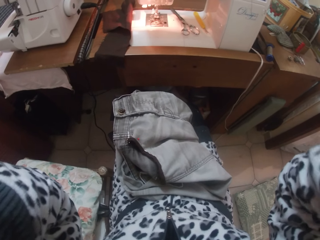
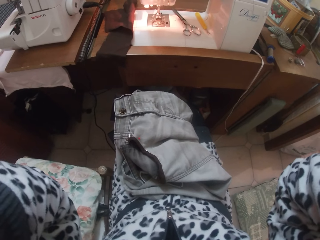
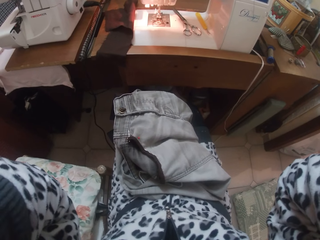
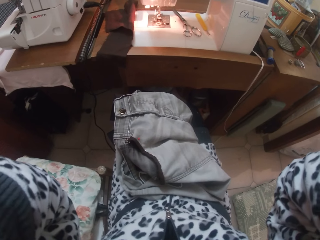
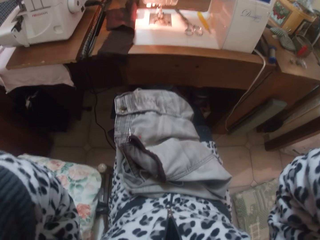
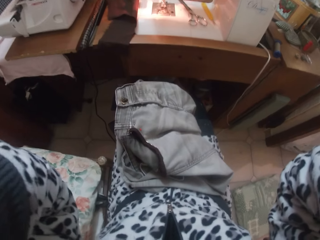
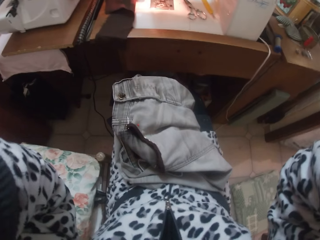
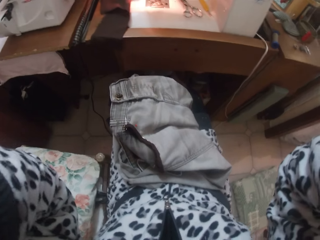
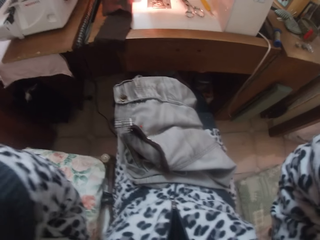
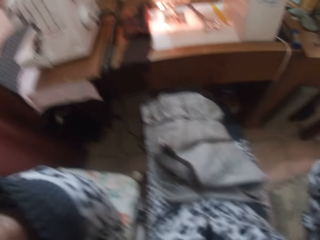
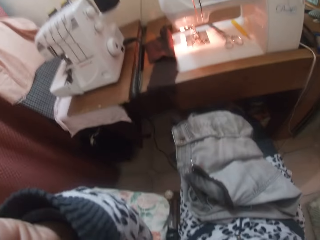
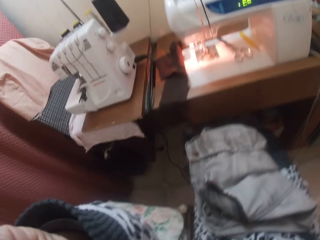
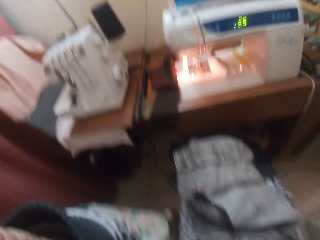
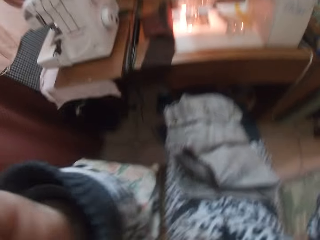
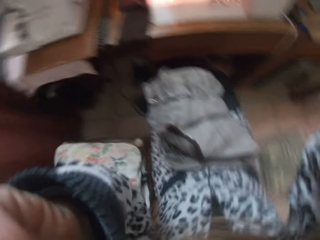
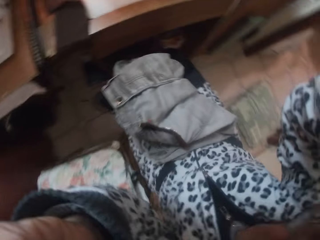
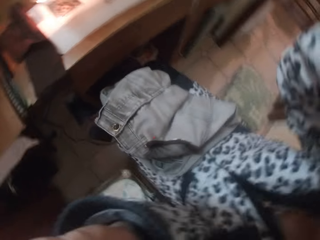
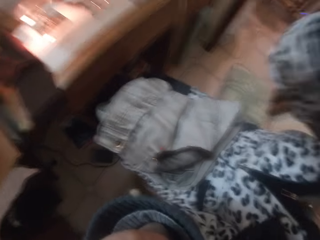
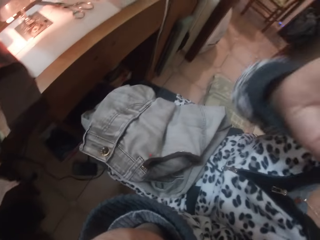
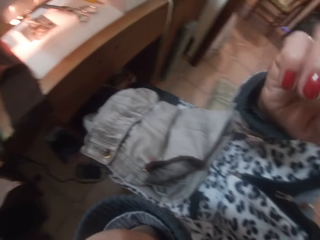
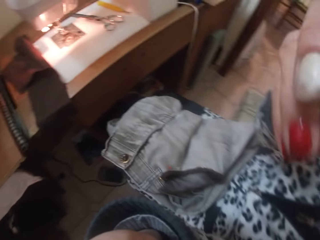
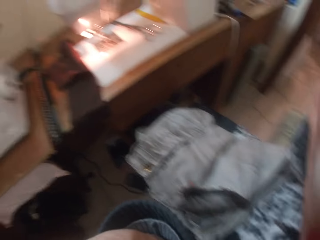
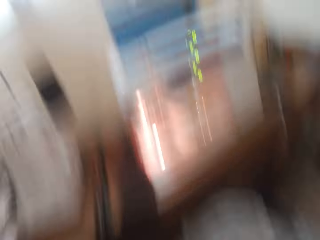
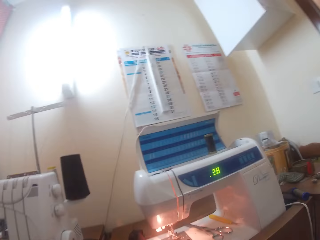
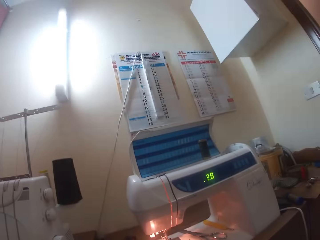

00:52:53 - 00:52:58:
The camera wearer moves the hands. They look around.
